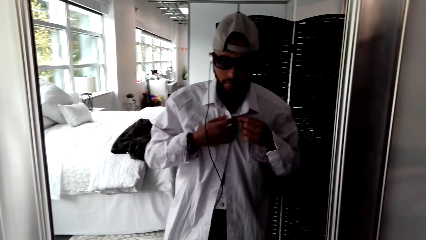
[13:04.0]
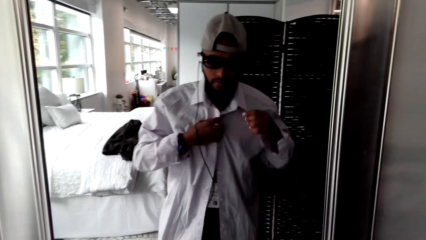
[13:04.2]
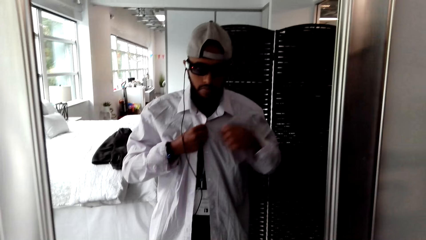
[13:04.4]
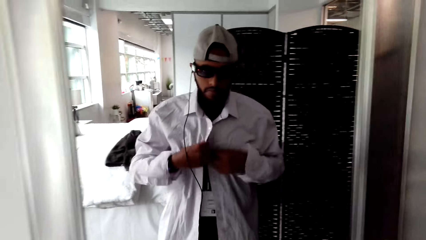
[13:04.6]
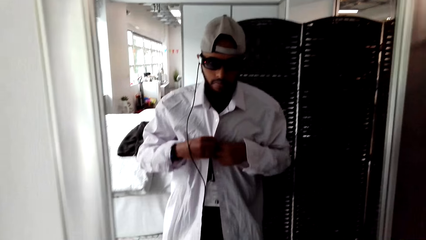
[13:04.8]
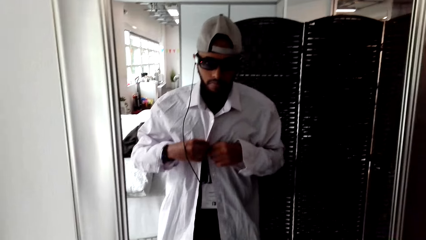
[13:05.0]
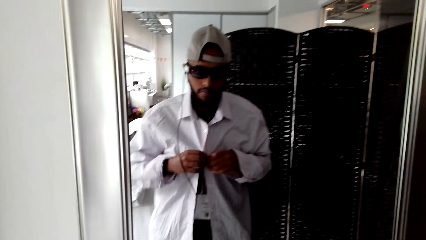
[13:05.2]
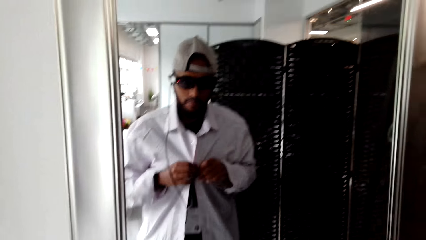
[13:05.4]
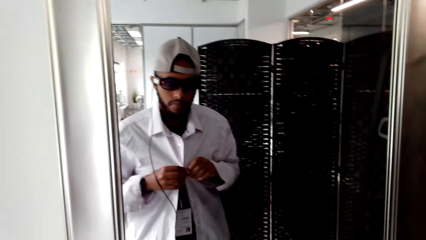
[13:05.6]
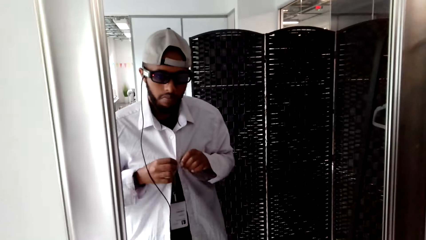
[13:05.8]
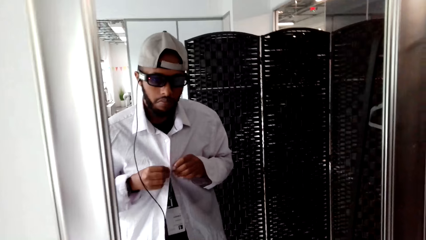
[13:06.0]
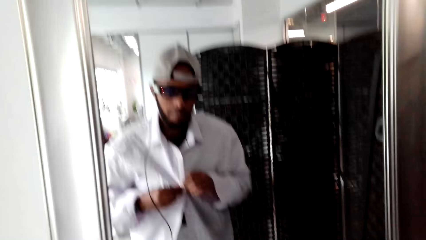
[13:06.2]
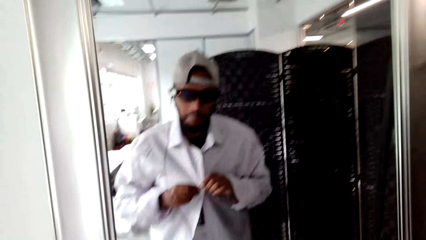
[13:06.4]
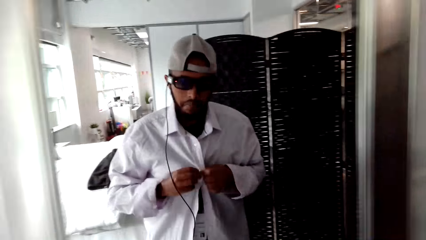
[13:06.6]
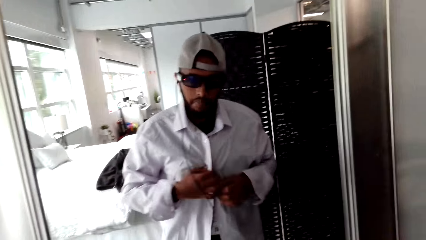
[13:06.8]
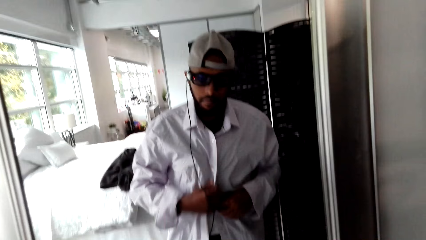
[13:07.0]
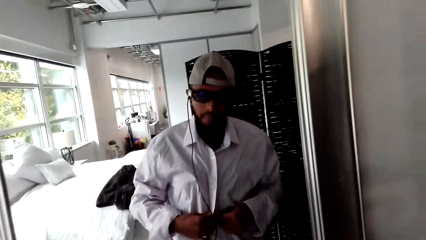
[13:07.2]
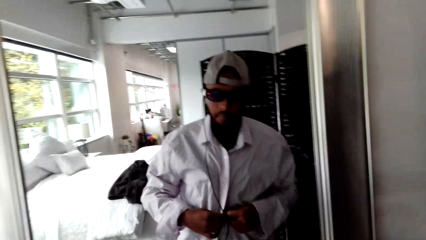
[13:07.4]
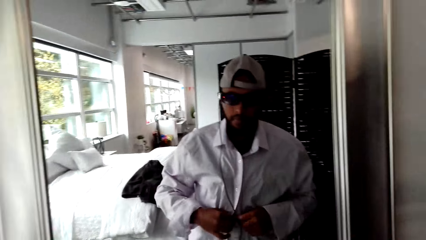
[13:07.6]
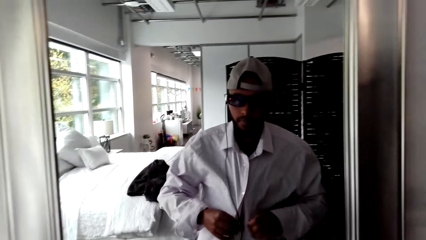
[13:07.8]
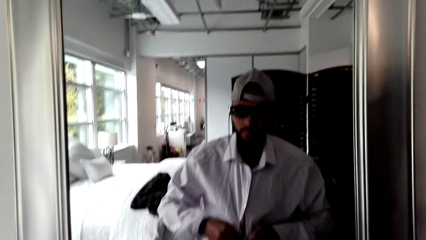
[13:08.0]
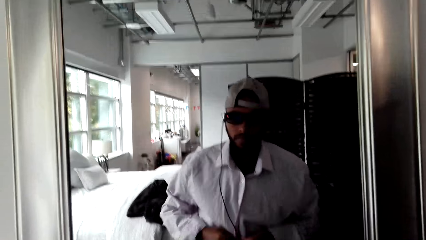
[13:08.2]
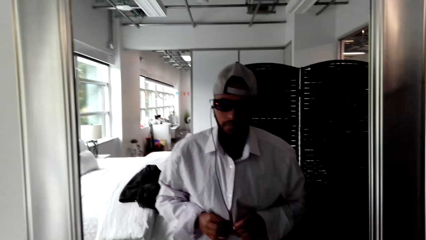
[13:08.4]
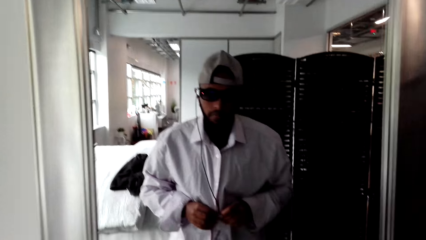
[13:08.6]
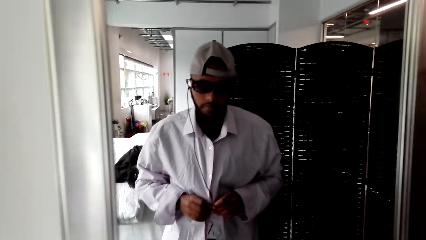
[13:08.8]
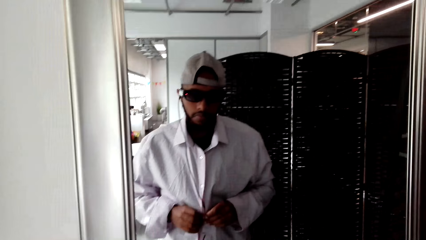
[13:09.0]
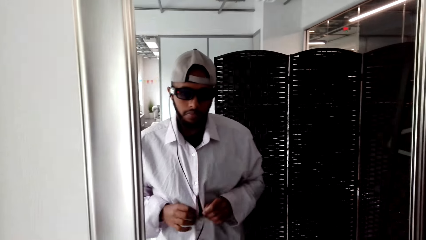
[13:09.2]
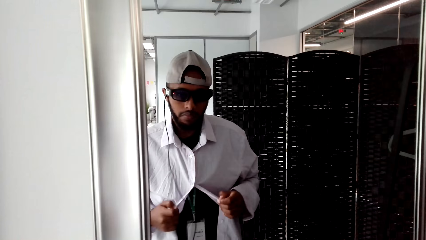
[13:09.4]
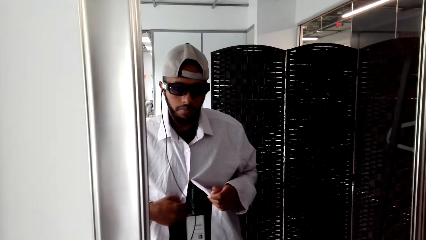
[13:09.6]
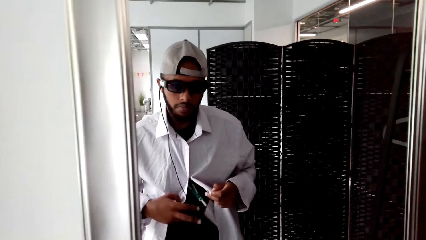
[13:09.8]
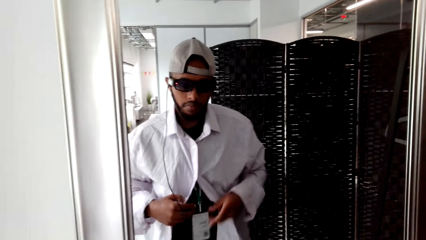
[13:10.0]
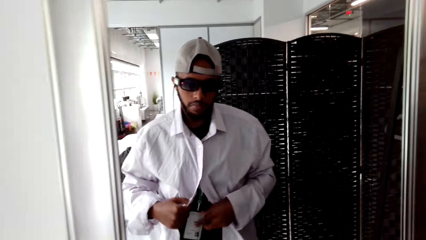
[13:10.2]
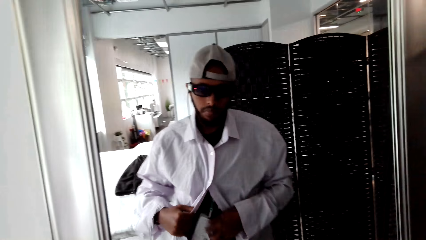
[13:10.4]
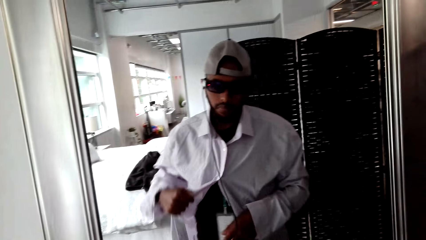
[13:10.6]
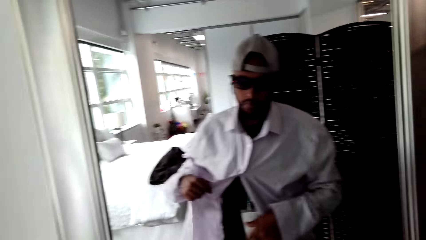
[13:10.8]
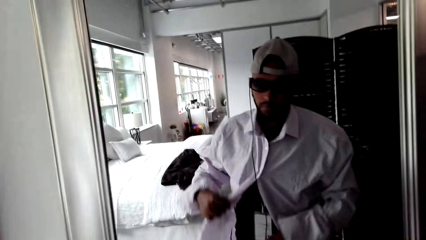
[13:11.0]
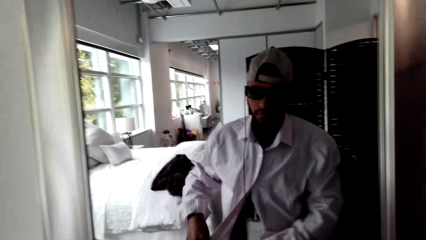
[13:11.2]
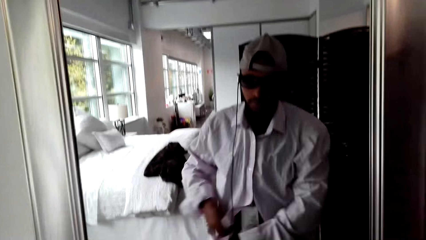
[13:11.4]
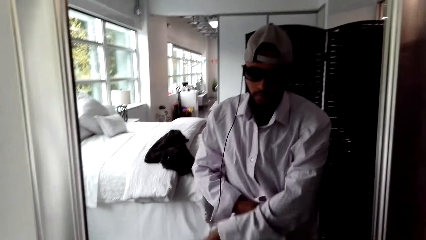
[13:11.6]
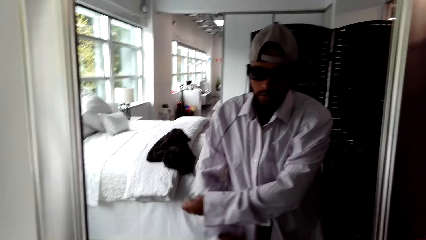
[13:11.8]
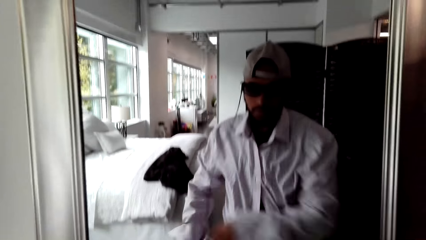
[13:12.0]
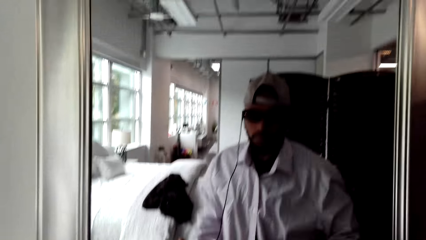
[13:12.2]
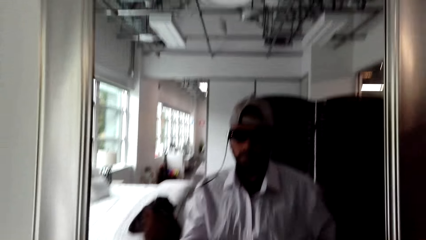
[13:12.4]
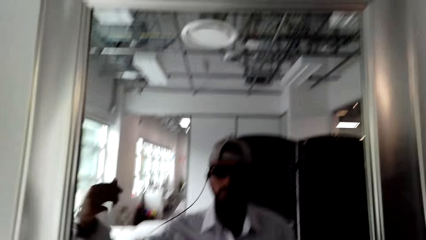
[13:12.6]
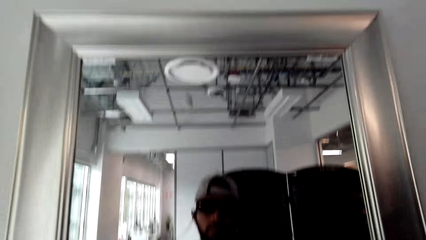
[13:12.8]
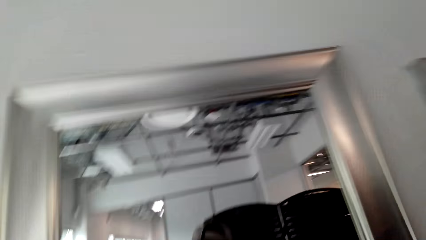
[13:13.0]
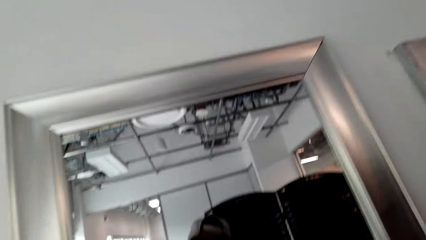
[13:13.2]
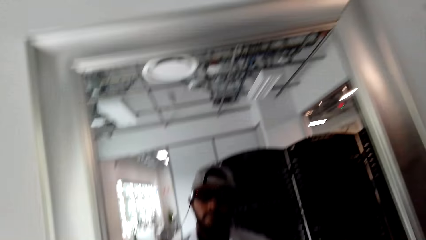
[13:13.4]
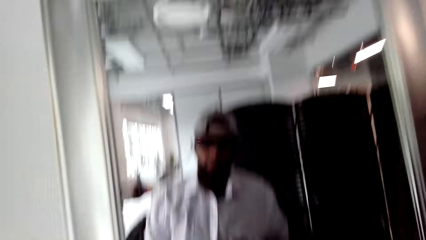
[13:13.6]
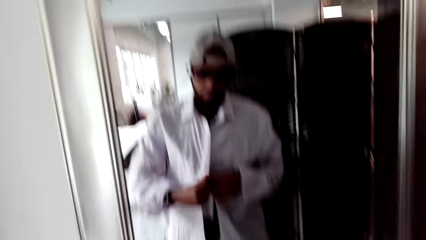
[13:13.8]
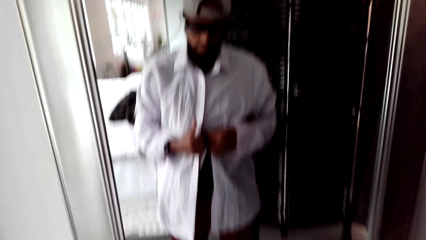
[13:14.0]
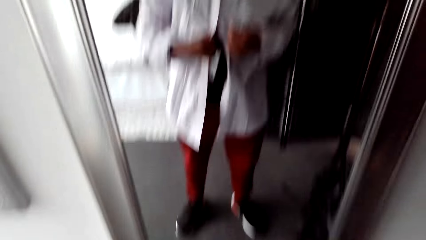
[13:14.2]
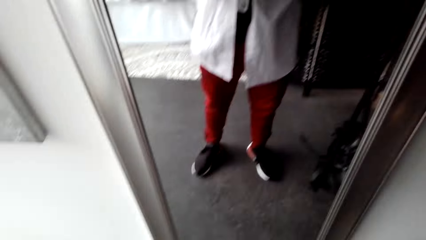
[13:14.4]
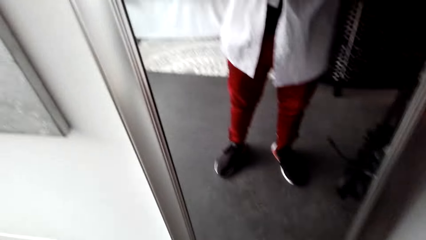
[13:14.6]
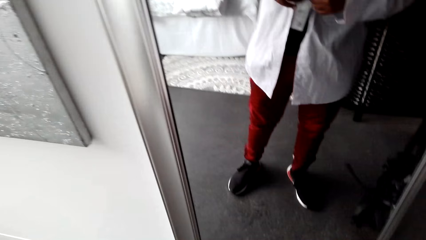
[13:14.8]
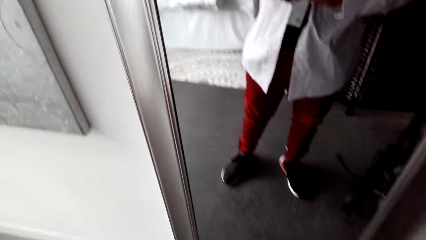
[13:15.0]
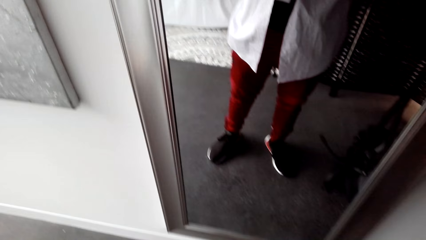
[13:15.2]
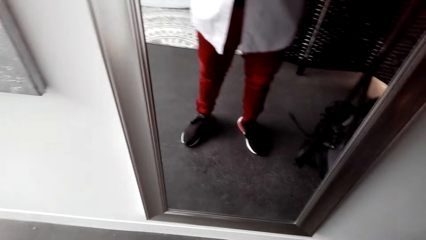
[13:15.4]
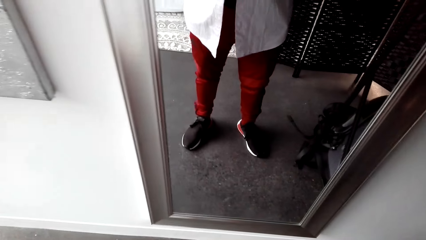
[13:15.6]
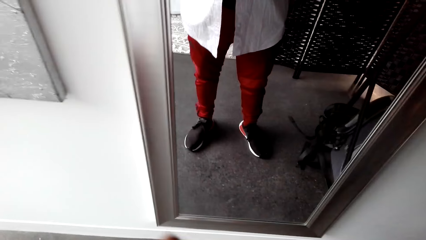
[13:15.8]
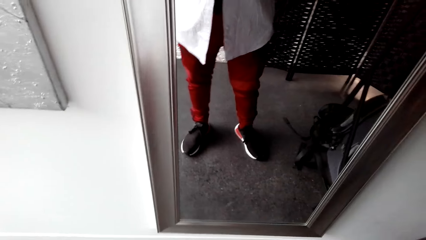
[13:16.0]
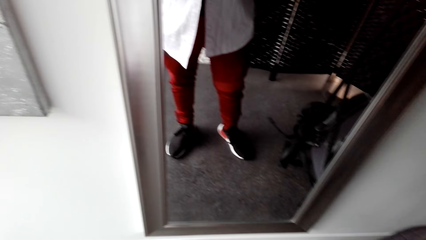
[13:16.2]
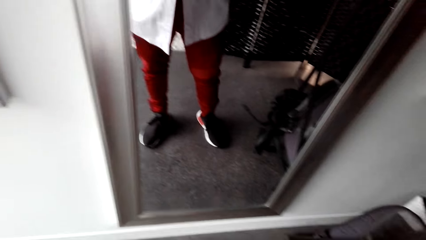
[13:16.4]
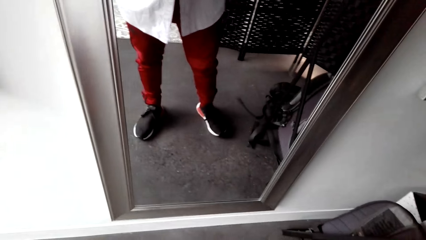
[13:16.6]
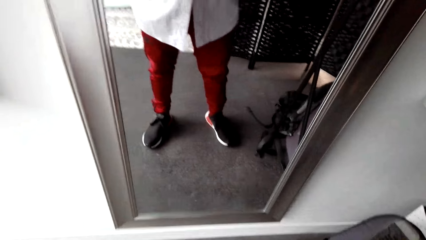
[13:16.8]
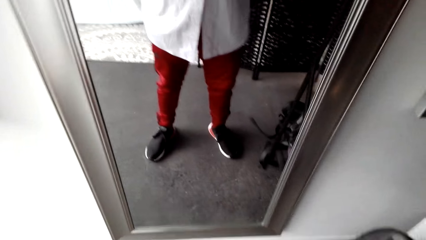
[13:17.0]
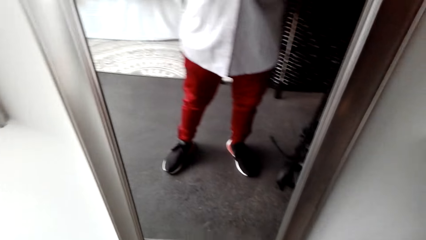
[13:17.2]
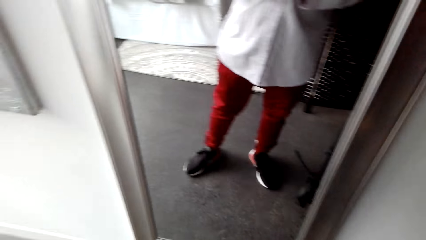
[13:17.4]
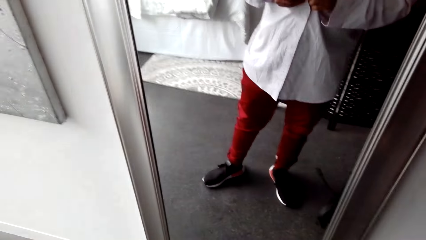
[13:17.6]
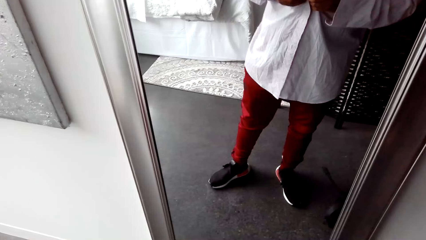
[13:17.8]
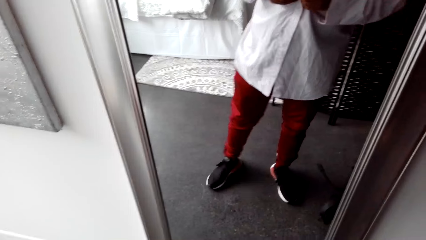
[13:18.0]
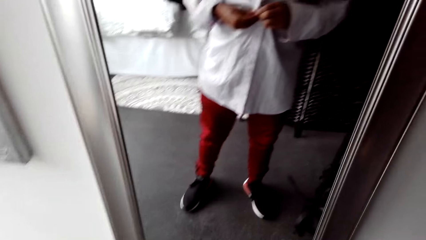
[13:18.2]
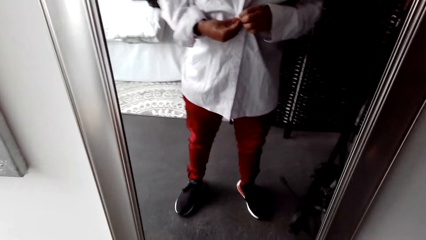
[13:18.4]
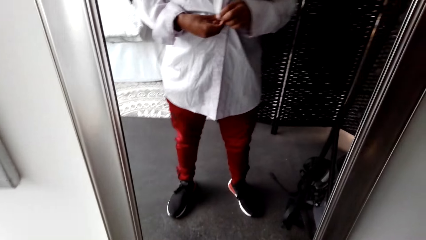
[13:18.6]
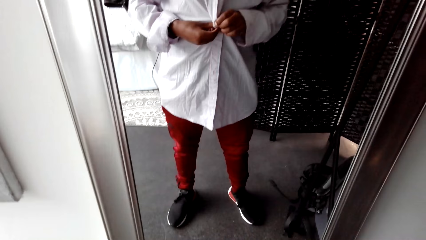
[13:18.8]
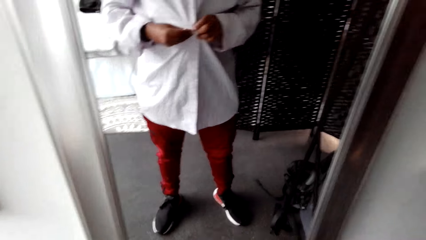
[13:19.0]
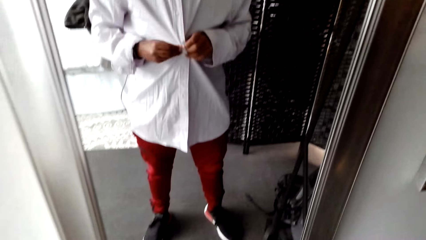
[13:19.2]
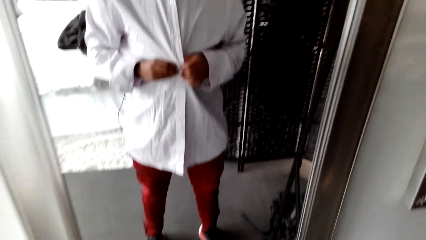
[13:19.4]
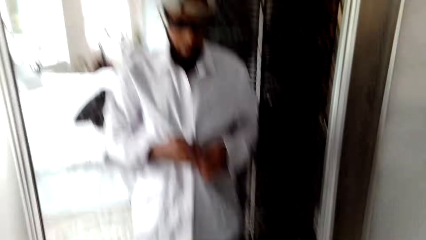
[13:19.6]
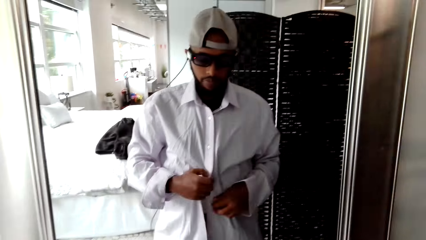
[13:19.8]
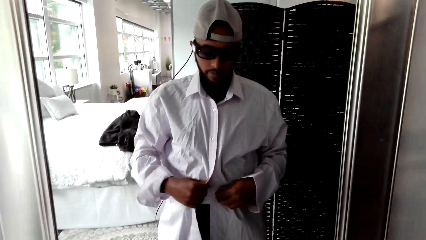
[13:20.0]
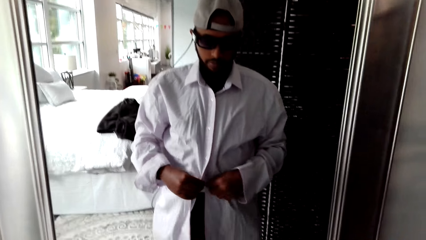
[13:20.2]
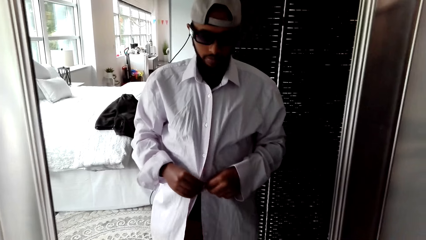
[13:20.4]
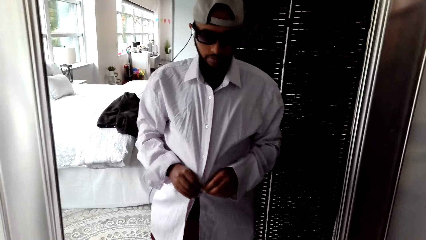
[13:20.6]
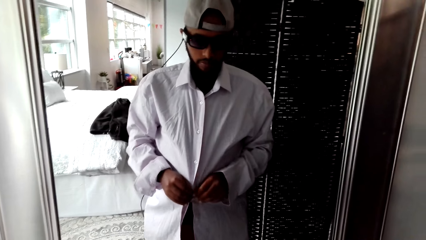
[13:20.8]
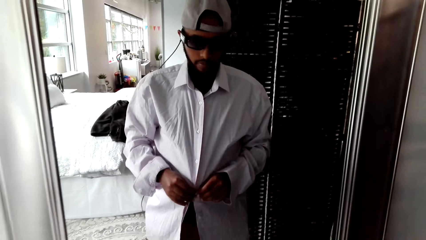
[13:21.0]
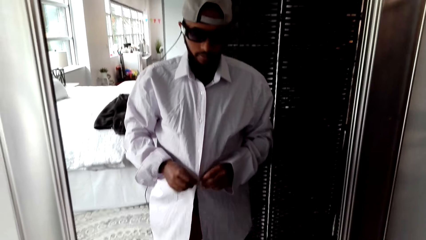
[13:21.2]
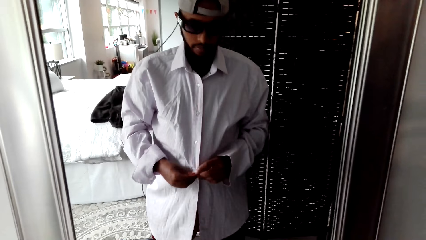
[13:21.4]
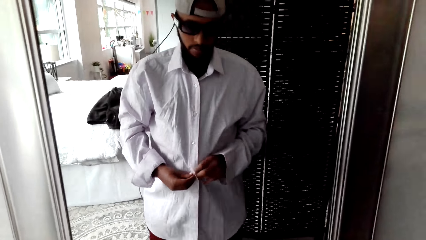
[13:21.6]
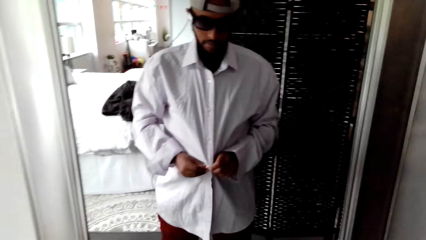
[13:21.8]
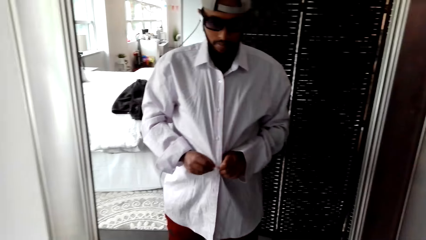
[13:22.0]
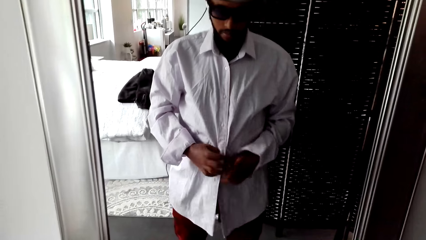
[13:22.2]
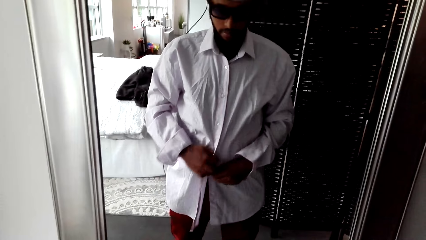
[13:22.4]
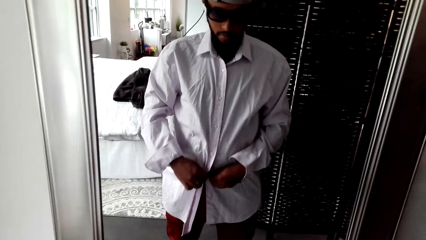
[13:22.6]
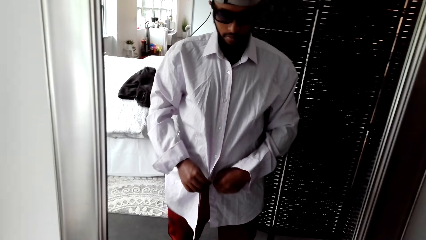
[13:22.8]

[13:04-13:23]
The camera wearer looks in the mirror. They button up the shirt.
